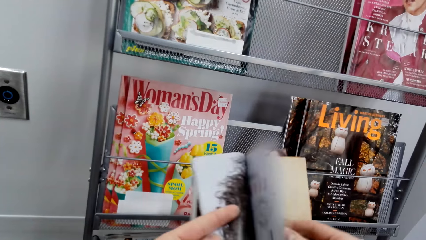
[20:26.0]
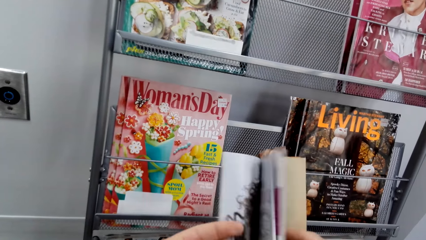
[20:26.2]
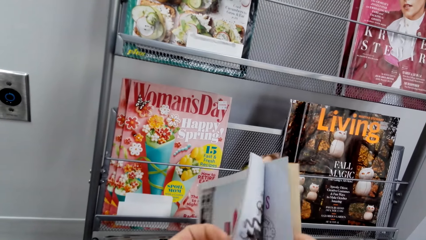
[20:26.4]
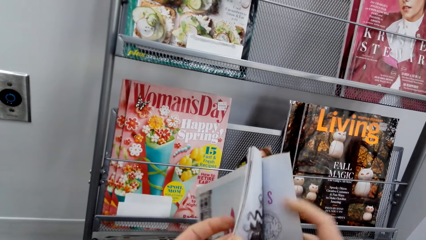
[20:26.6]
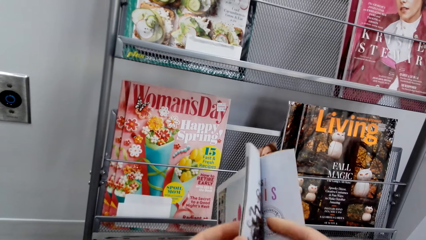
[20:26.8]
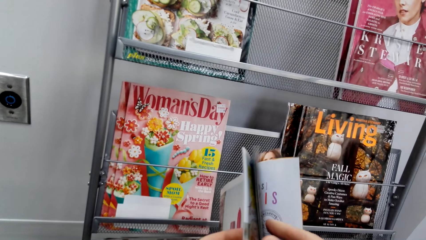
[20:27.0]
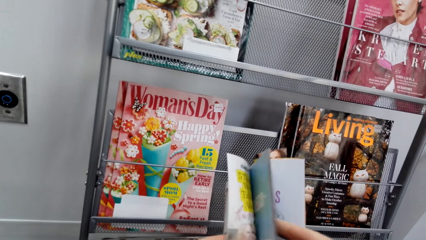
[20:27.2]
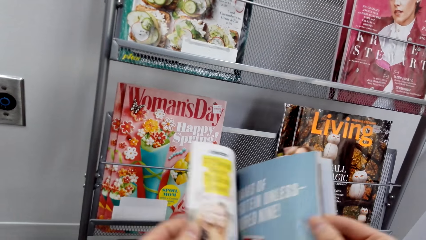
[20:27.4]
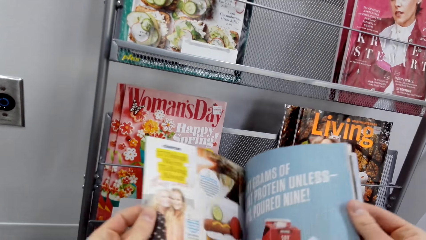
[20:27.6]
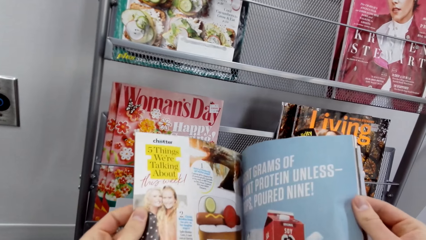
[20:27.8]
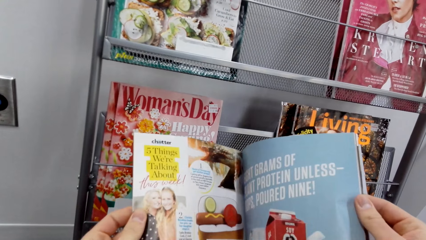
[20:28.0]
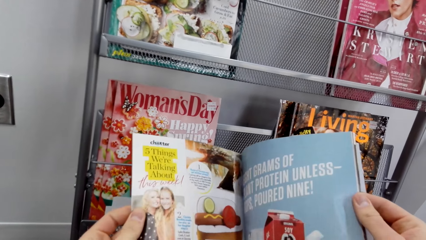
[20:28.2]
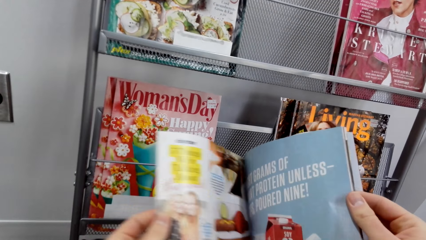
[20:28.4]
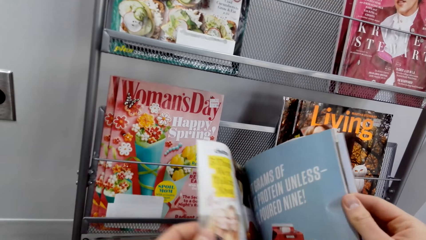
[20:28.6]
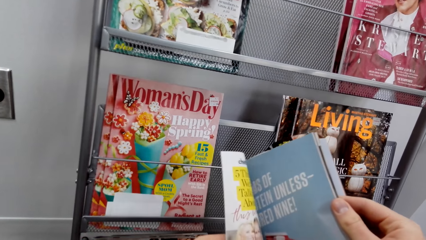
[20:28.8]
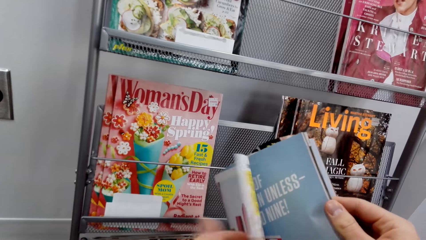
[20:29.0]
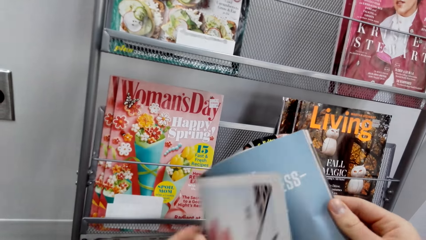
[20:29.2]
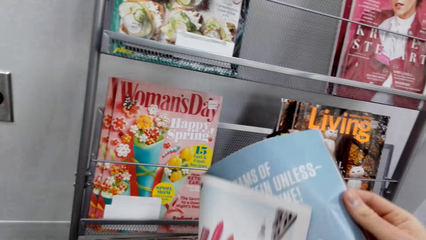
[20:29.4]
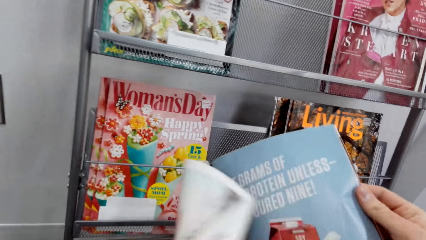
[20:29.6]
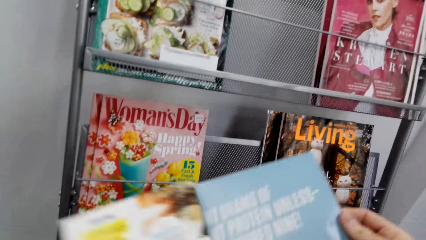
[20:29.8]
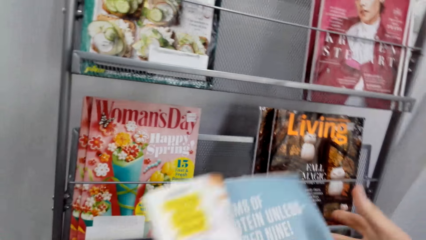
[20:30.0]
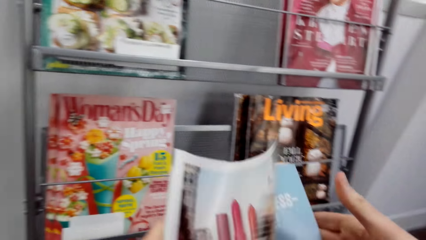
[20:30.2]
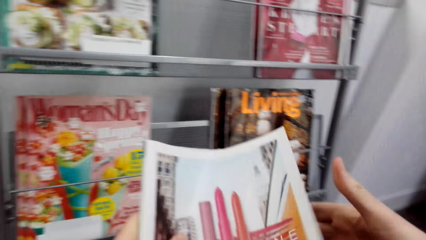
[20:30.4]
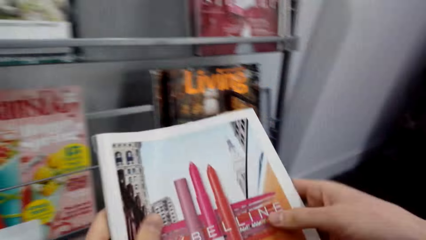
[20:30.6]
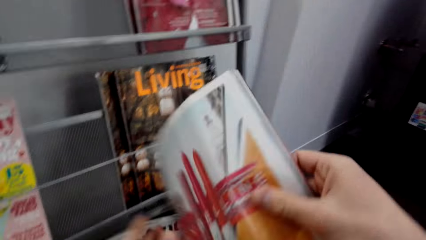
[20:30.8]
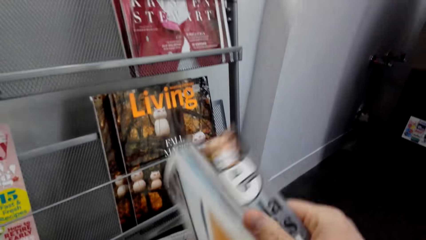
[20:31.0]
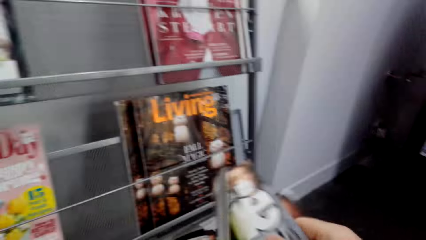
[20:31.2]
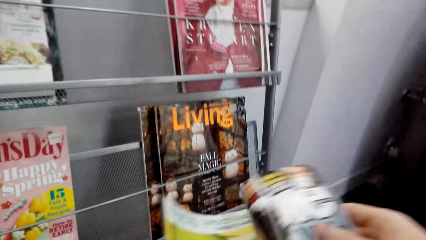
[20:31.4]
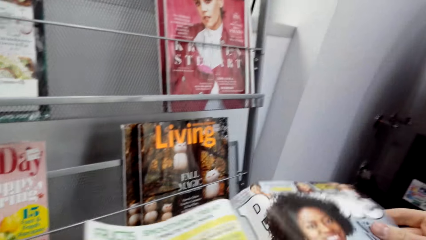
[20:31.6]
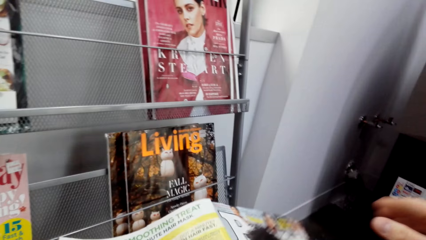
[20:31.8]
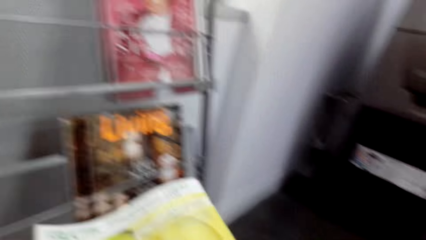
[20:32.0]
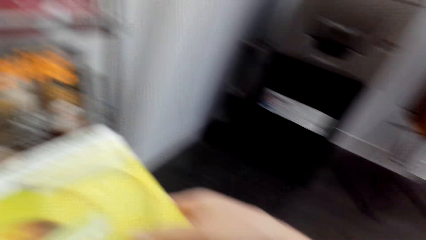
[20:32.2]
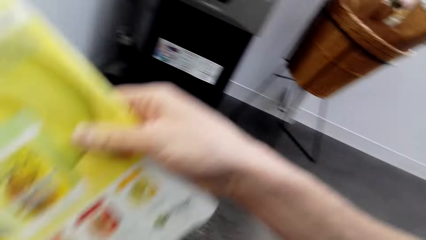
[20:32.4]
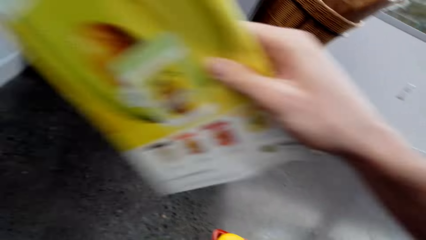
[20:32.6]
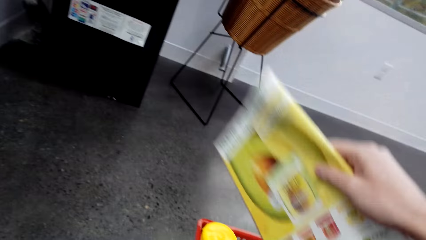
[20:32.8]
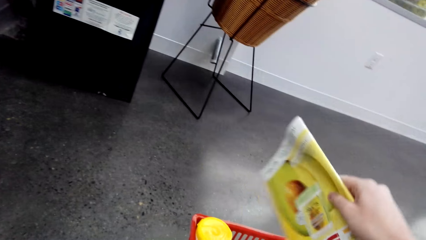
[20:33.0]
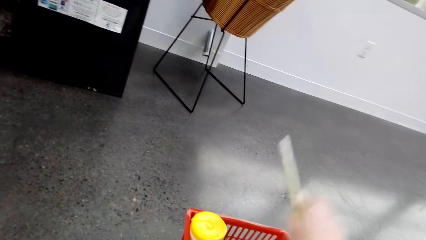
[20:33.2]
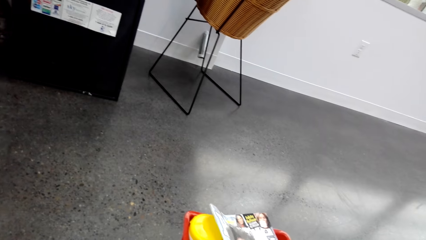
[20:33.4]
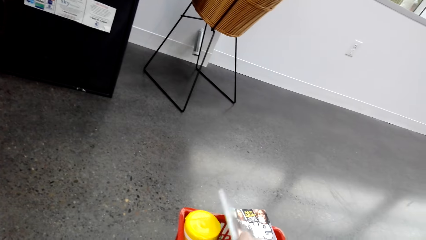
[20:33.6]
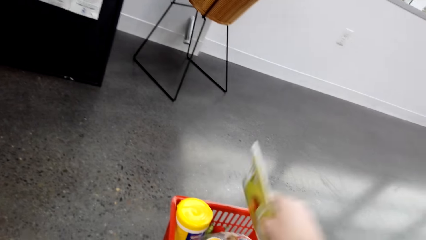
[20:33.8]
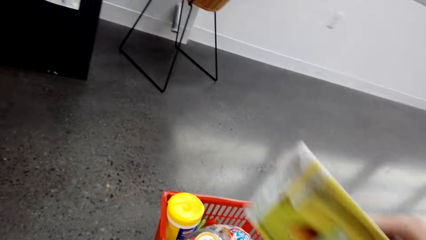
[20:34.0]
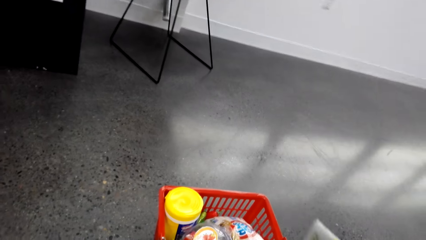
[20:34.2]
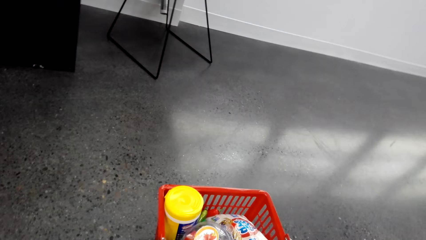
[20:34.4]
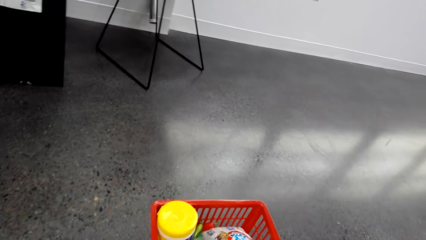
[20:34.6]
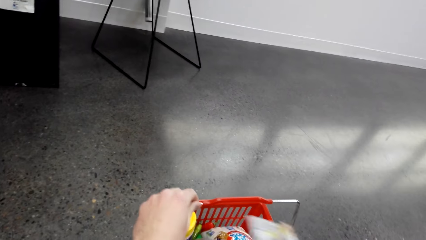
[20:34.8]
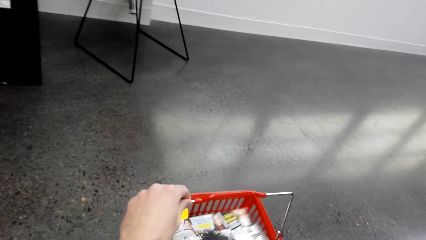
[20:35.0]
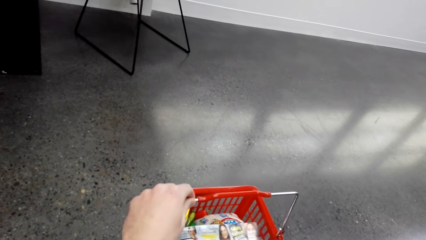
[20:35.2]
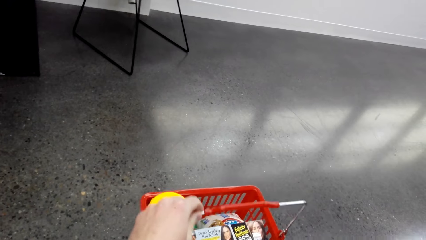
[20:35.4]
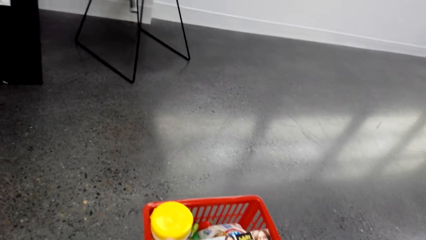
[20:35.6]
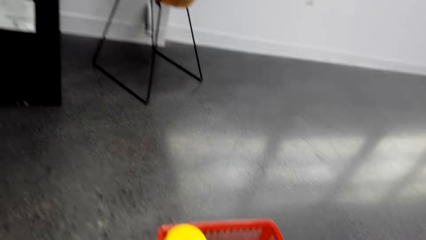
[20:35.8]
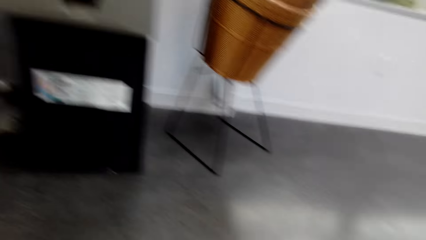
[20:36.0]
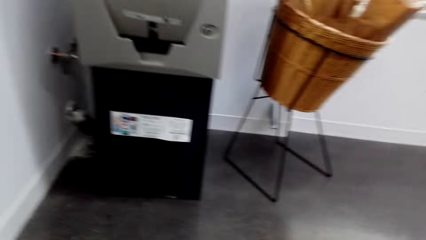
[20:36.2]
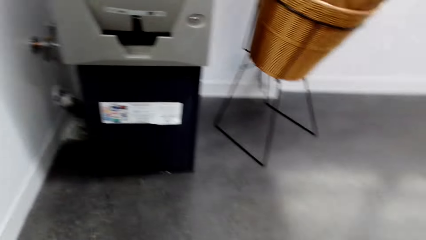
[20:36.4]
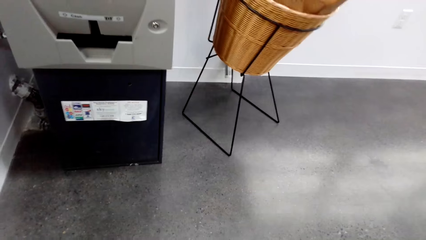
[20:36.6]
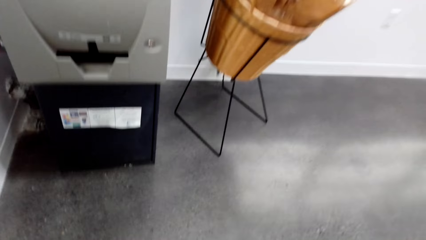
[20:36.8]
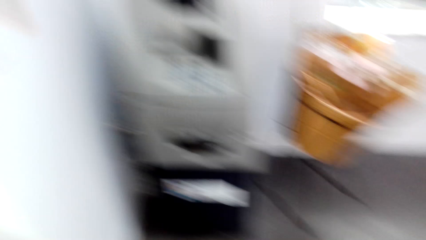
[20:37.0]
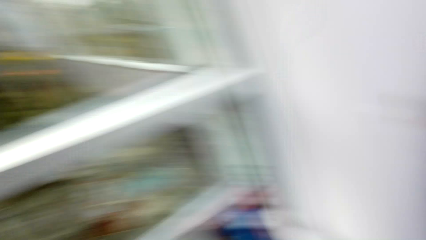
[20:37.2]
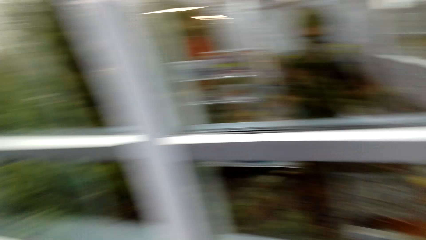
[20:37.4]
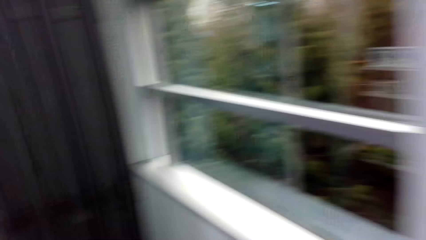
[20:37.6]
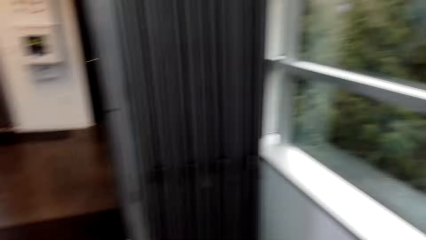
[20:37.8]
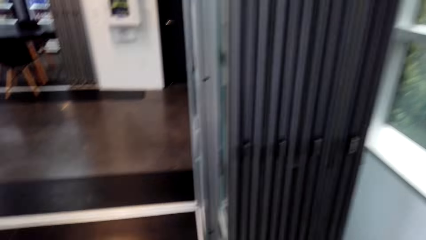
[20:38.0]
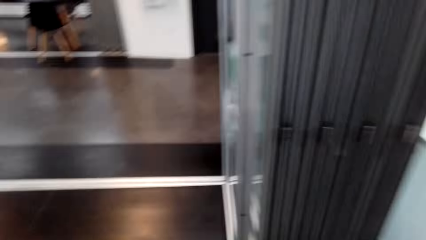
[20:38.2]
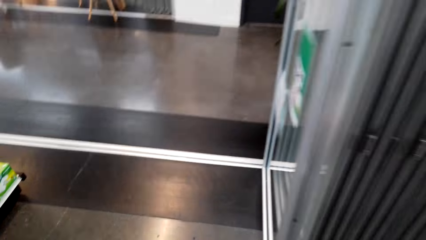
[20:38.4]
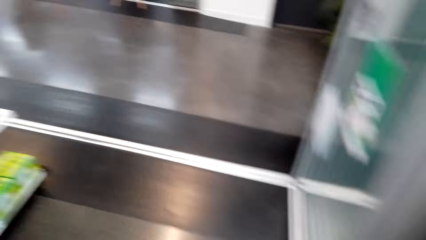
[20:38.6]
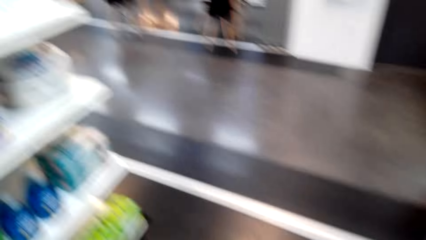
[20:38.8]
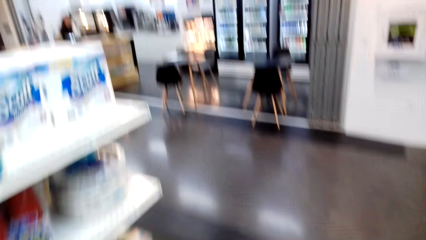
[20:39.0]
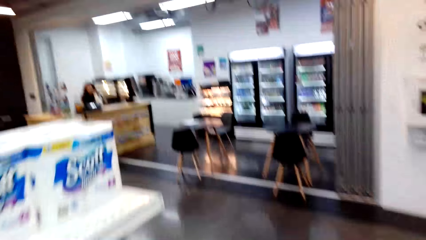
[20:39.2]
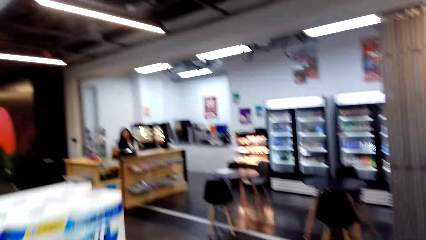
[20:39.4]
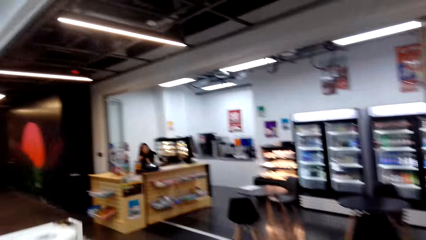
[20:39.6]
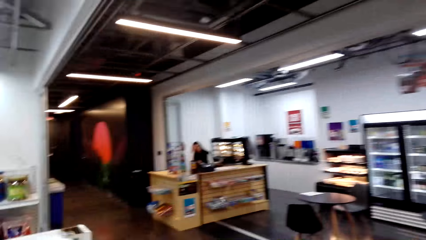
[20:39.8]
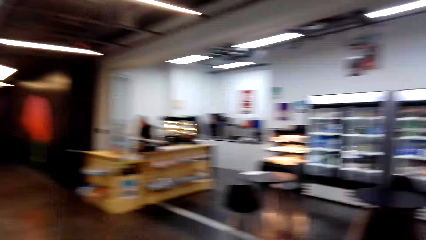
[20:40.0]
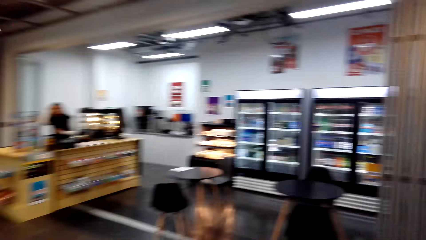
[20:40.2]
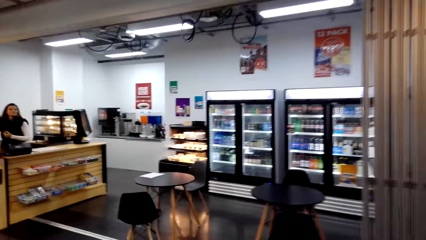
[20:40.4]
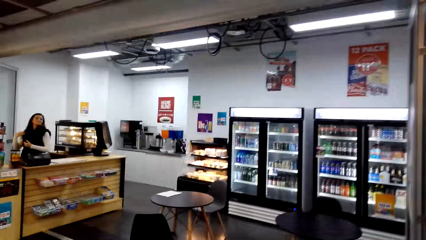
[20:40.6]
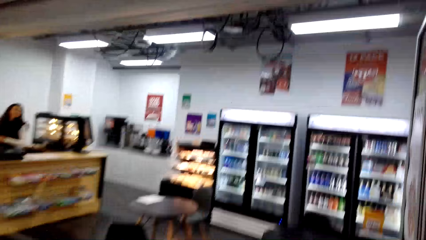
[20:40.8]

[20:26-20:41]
Someone talks. The camera wearer talks. They put the magazine in the shopping basket. They lift the basket and walk across the store.
